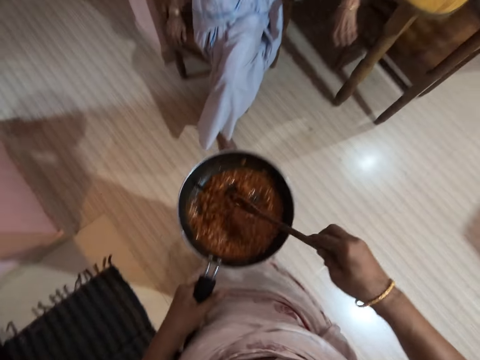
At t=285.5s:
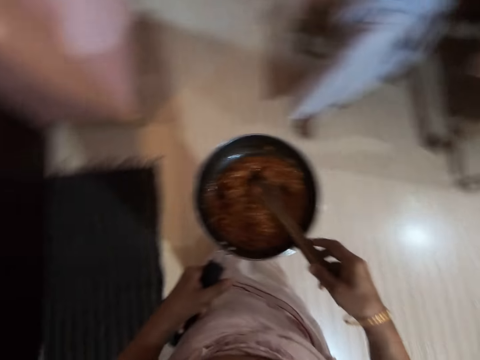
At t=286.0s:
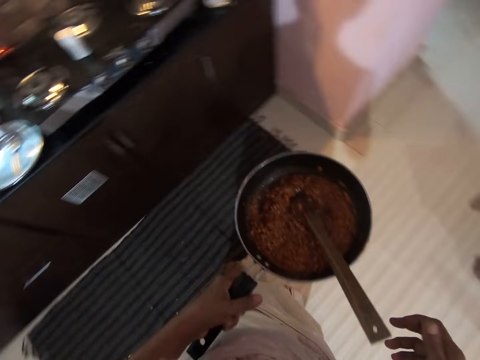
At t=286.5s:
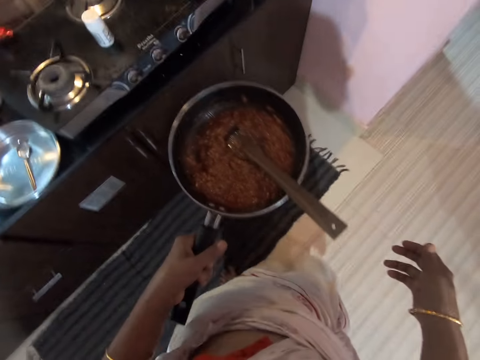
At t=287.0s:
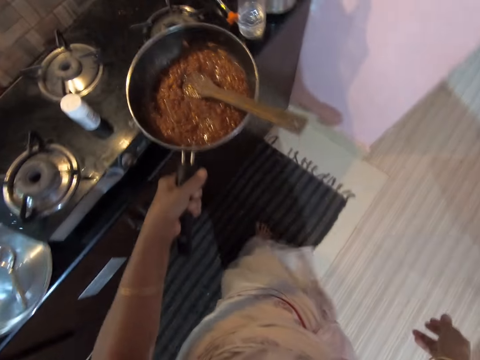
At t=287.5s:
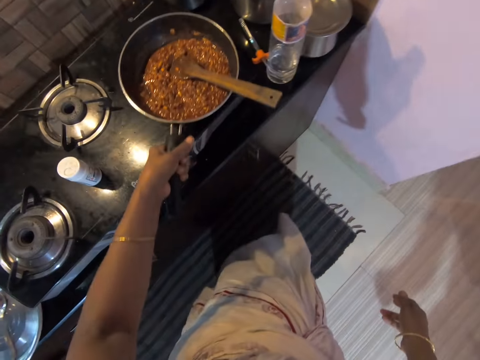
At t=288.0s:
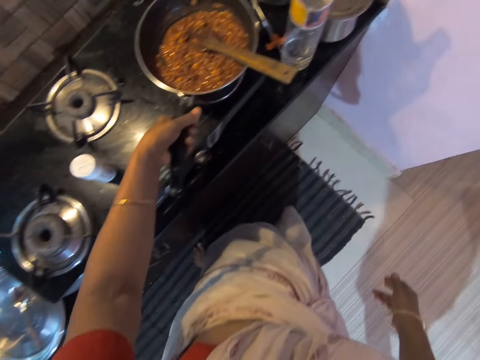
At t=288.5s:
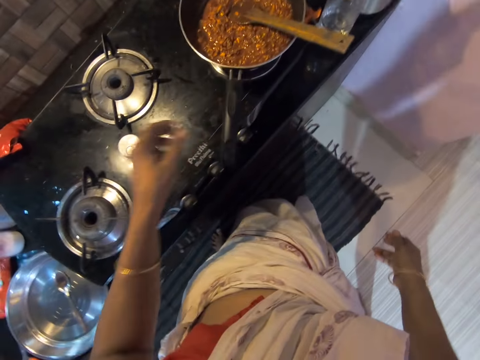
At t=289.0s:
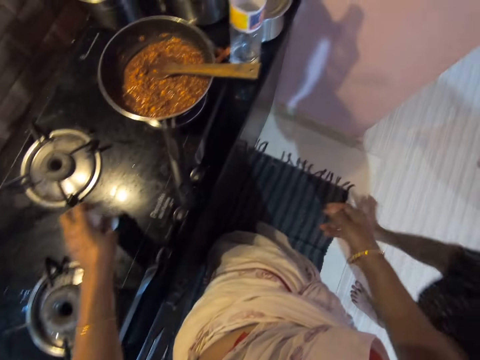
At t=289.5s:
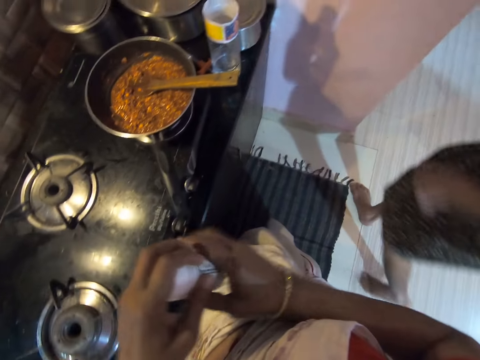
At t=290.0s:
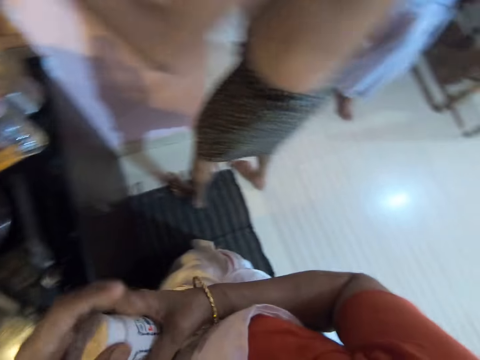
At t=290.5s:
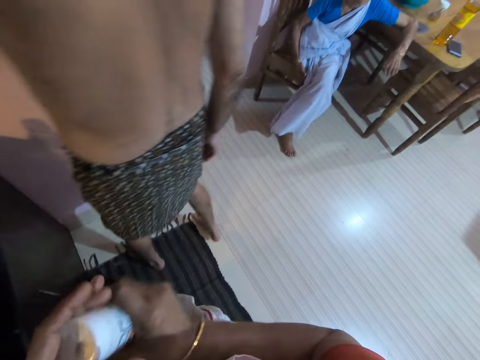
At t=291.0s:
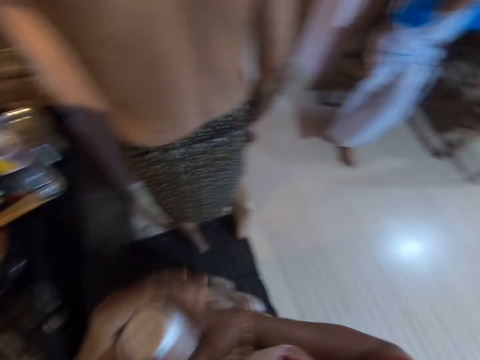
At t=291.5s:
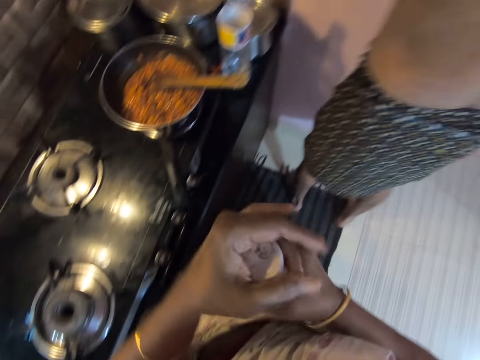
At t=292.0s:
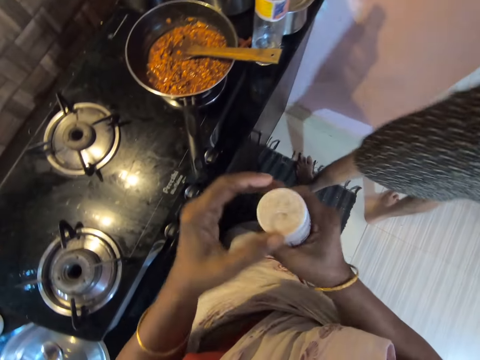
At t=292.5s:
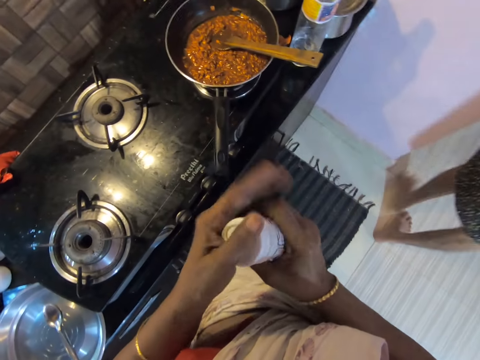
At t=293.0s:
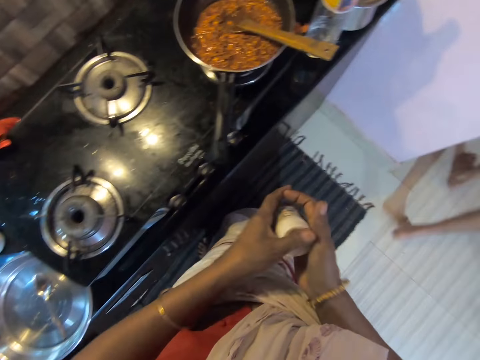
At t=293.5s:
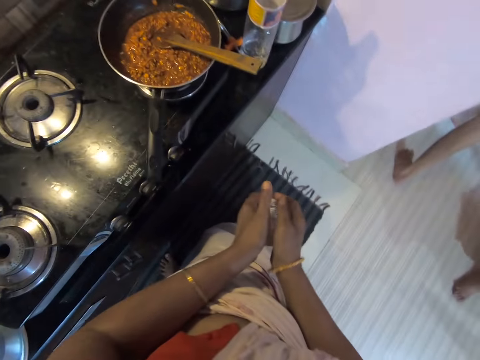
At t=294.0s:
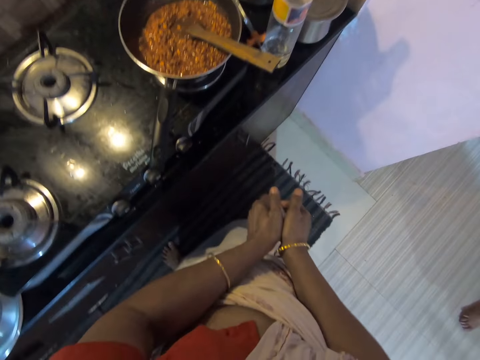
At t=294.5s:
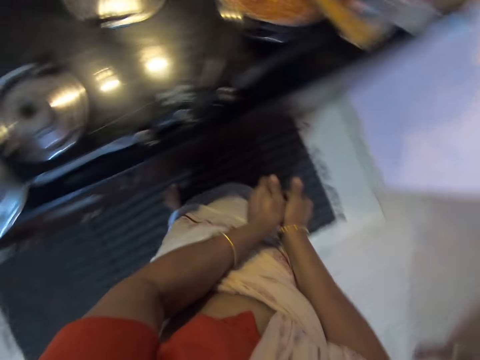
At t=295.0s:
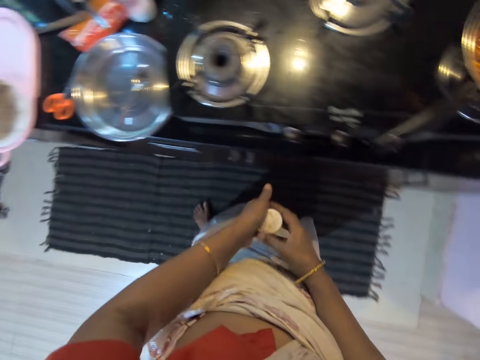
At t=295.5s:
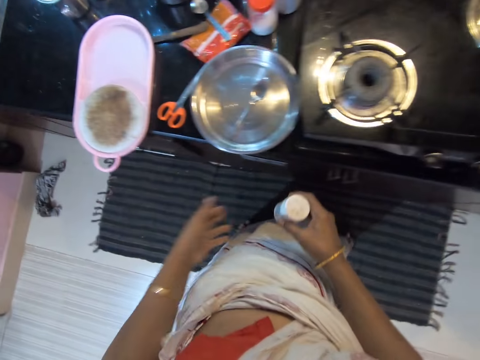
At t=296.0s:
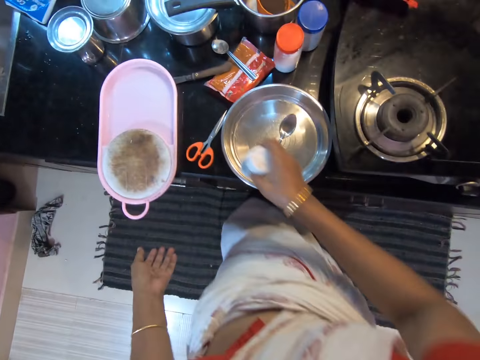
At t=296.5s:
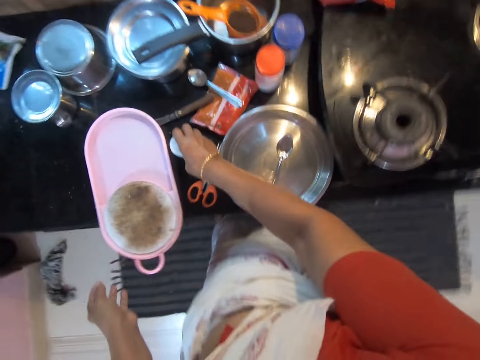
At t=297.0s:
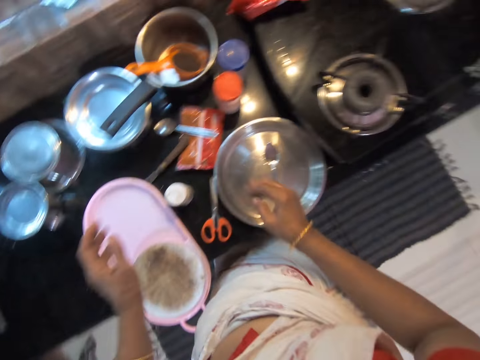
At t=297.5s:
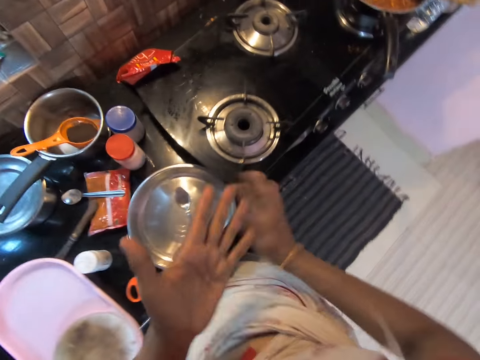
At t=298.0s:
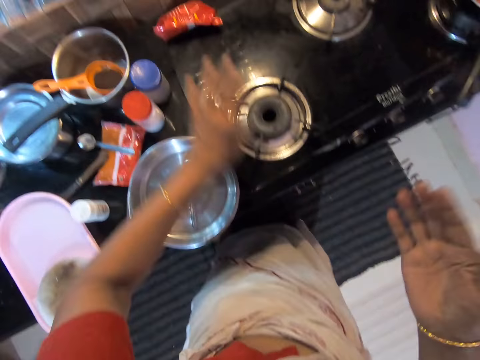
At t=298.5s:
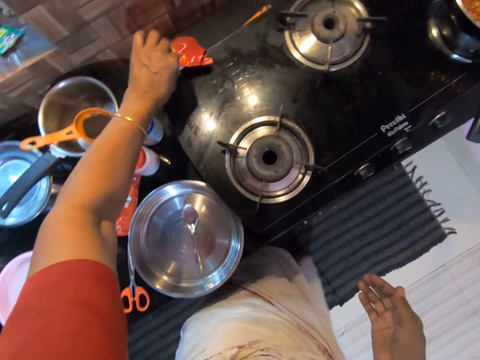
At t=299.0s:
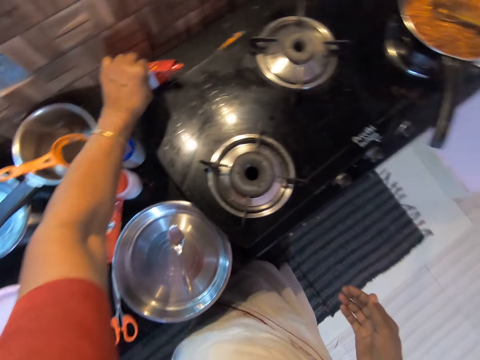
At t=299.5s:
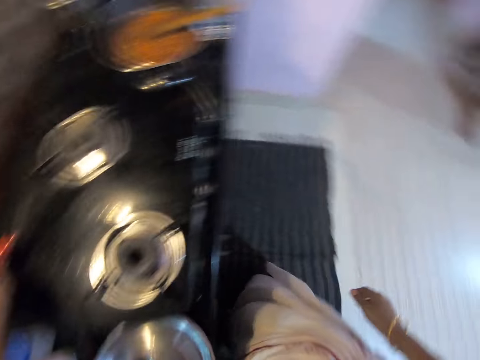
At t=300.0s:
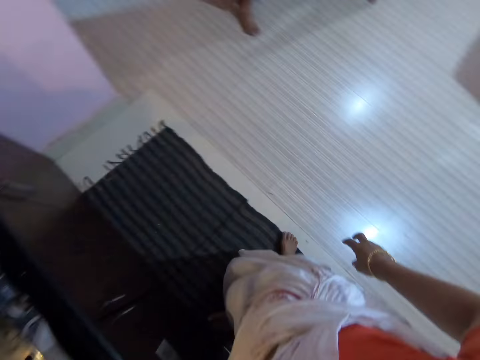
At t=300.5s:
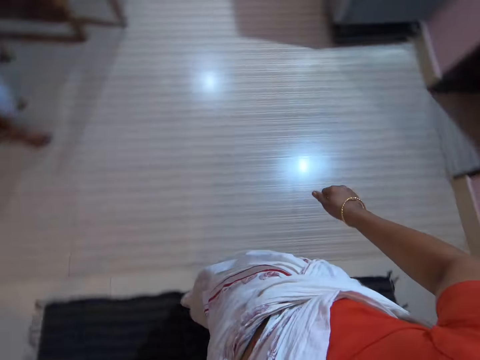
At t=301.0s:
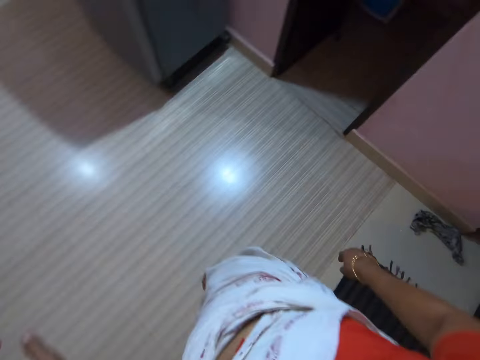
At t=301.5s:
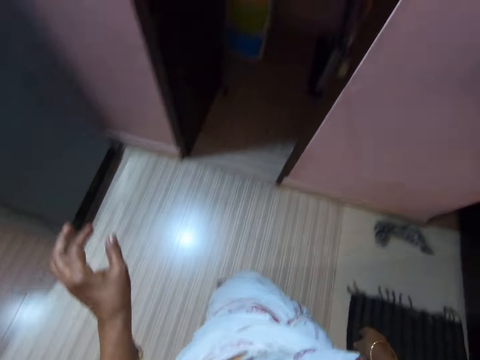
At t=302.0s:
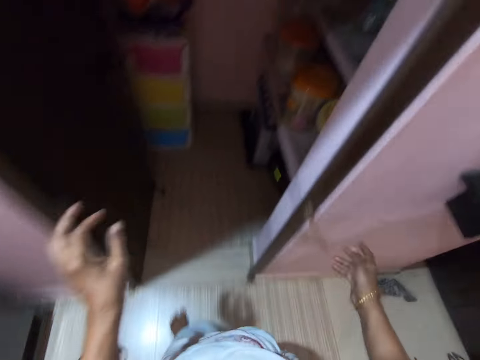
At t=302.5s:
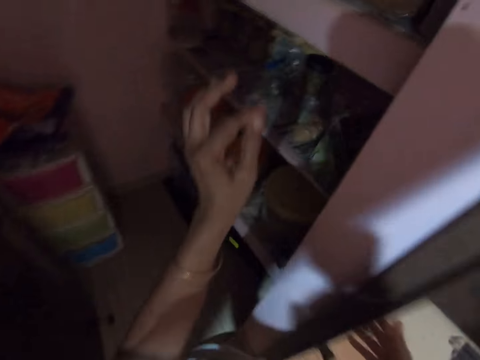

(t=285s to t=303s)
The camera wearer turns around. He walks across the kitchen. He places the pan of food on the cooker. He takes the plastic container of spice. He opens the container. He closes the plastic container. He walks across the kitchen. He puts the container on the counter table around the cooking gas area. He slaps his hands. He touches the red packet. He takes something. He turns around. He walks back across the kitchen.

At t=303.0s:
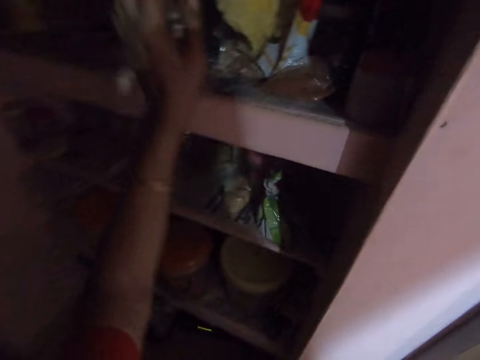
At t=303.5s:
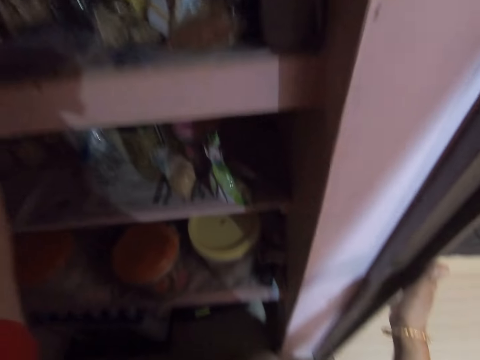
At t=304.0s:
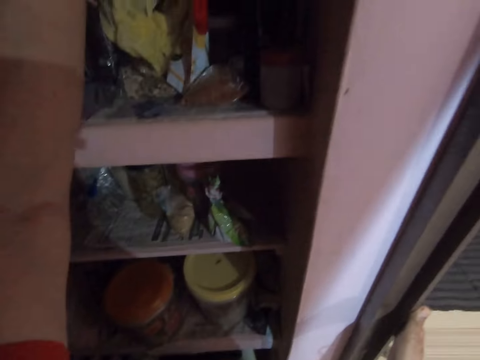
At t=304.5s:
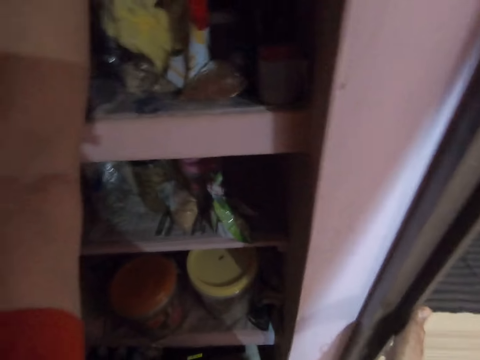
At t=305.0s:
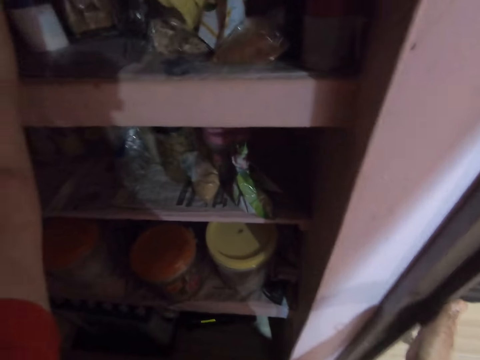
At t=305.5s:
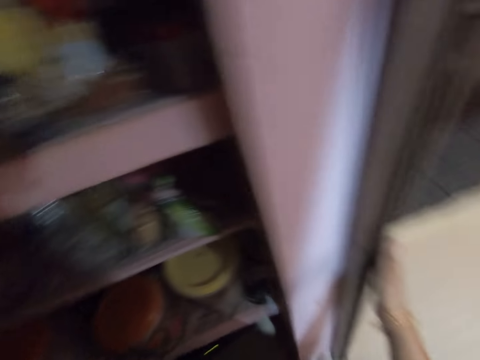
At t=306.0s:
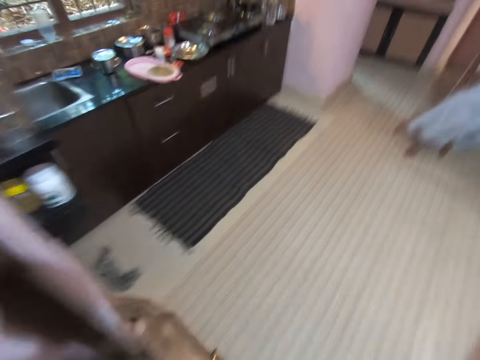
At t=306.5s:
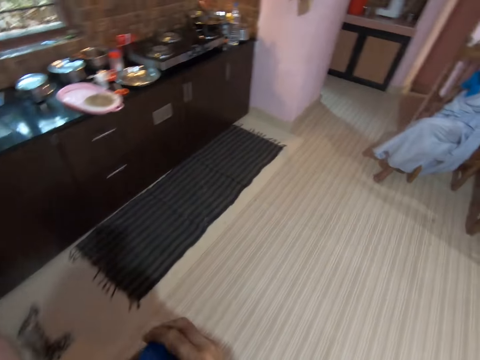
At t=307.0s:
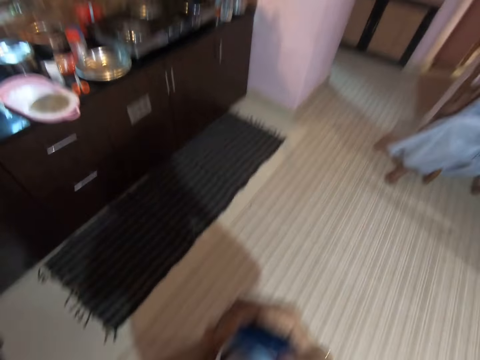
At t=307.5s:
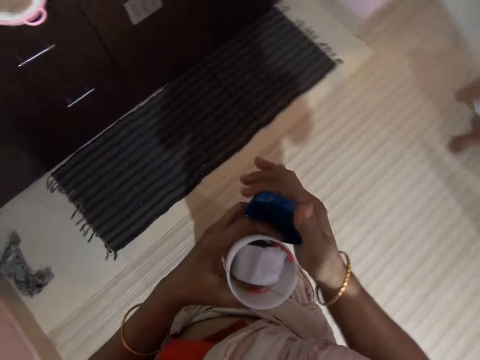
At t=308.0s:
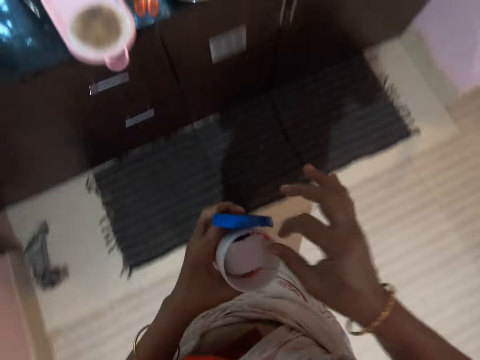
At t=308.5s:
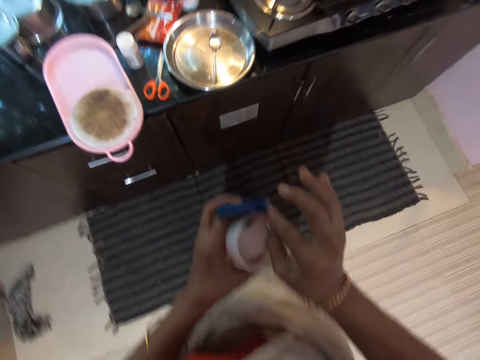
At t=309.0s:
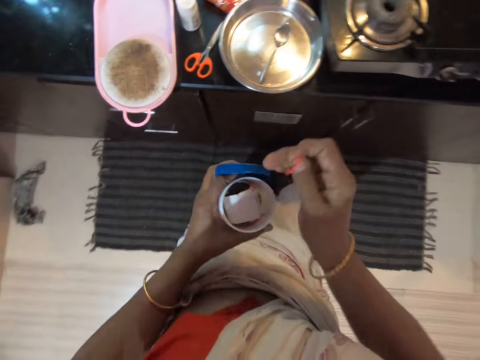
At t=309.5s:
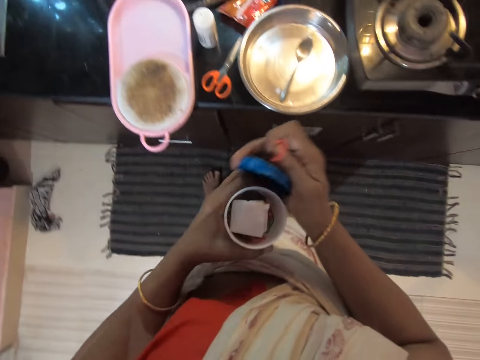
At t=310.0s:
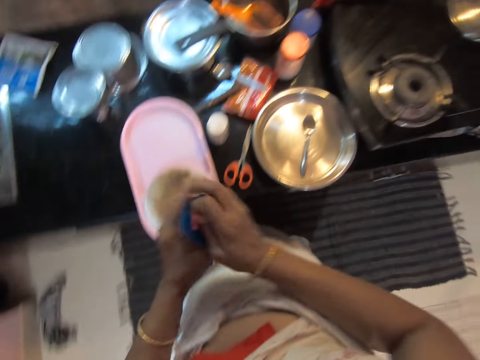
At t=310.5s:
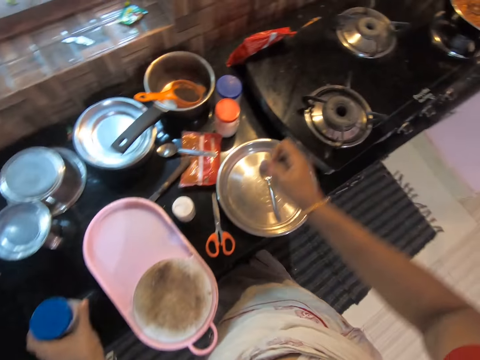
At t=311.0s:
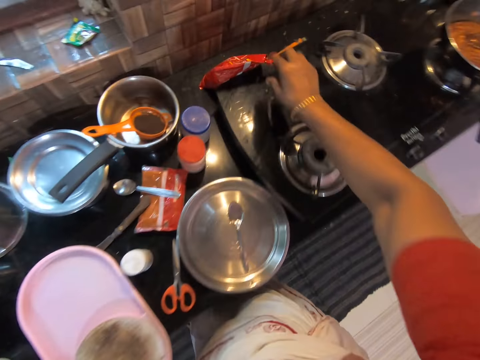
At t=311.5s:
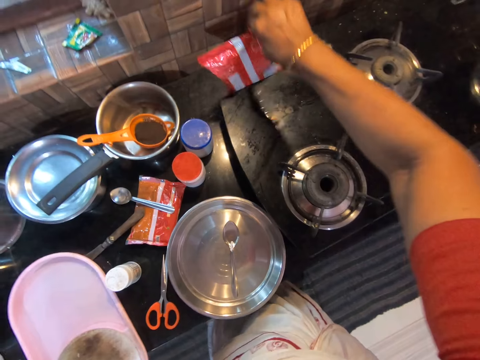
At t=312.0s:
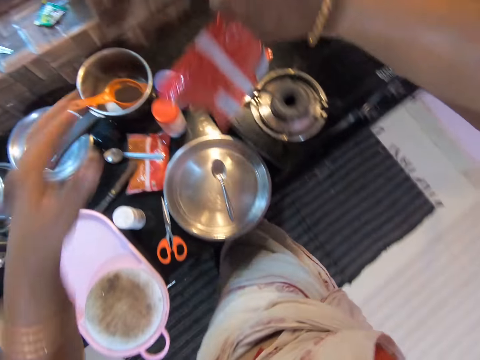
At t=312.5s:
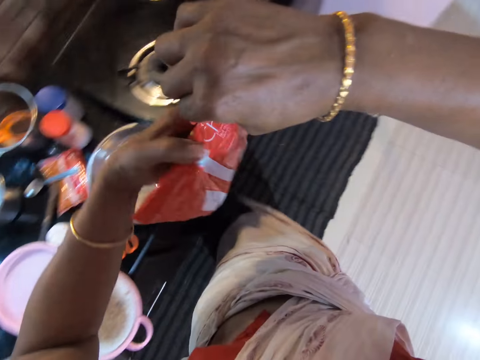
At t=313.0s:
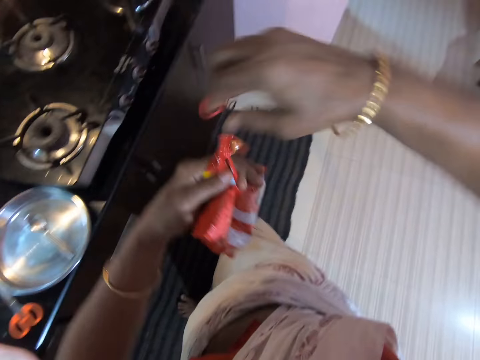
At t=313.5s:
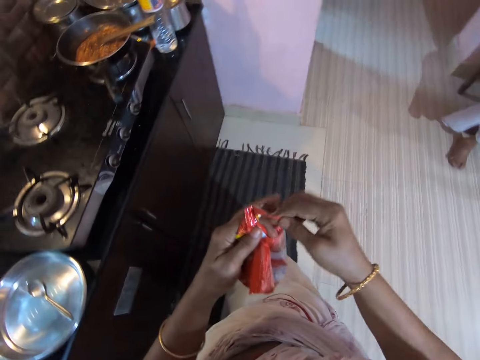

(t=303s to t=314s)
The camera wearer lifts the left hand. They turn around. They walk across the kitchen. They open the plastic container. They pick up a rubber band. They close the plastic container. They put the plastic container around the cooking gas area. They pick up the red packet.
